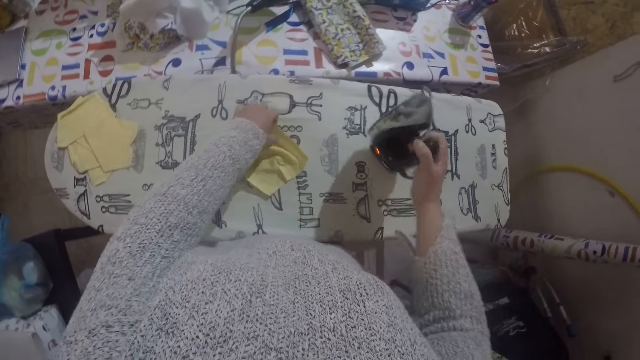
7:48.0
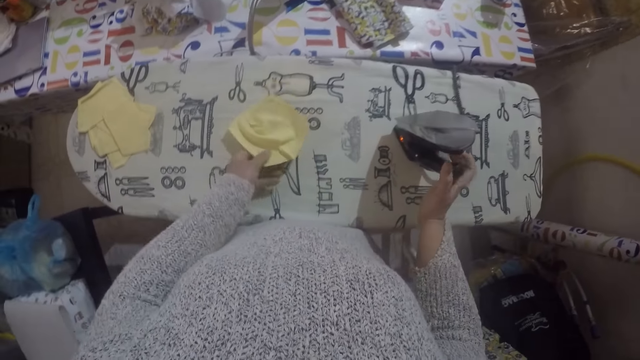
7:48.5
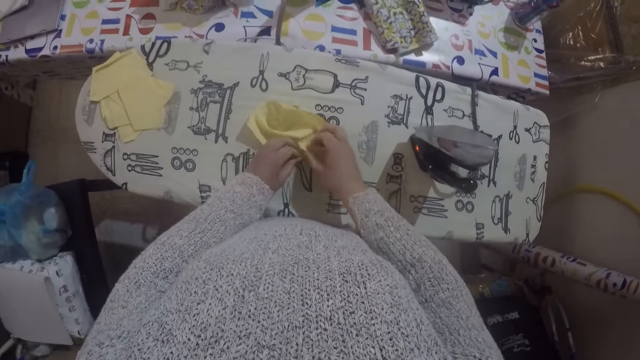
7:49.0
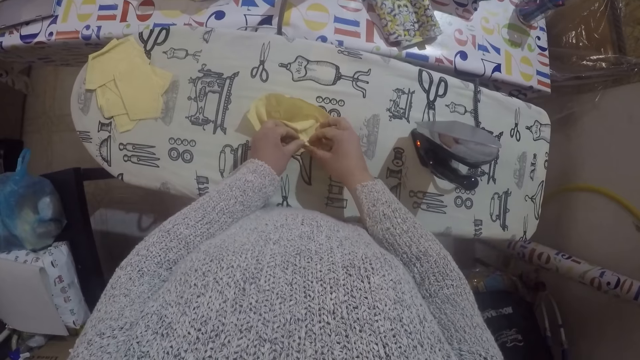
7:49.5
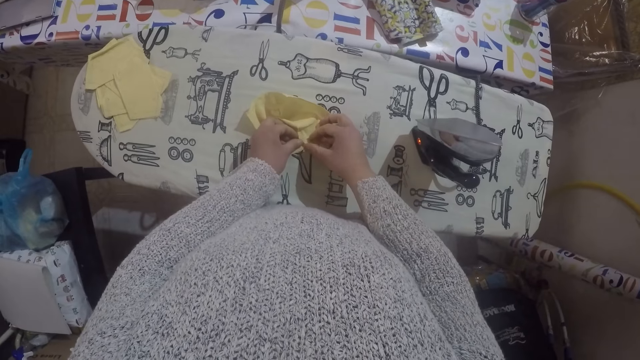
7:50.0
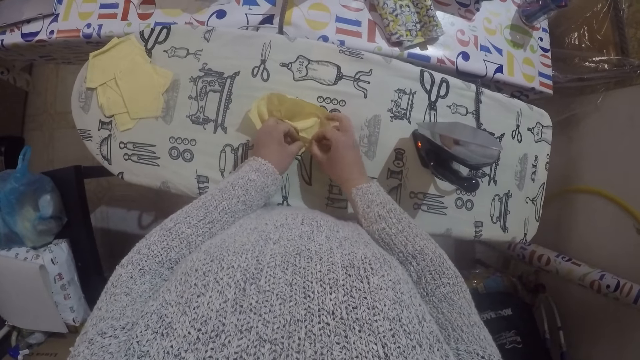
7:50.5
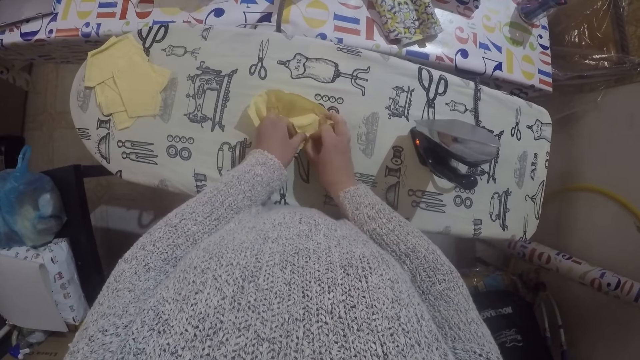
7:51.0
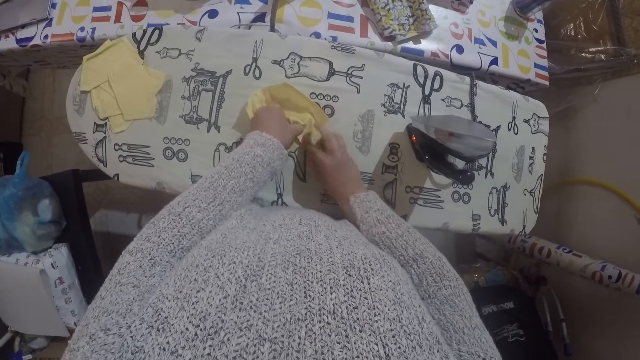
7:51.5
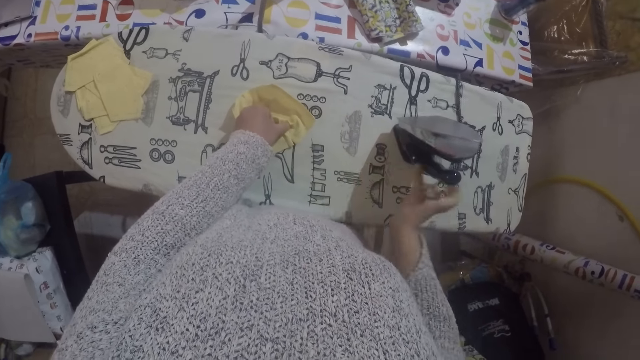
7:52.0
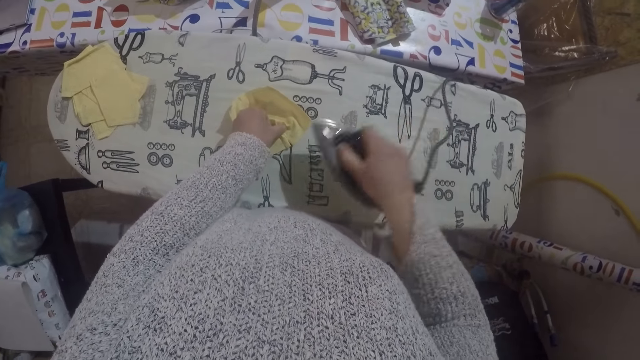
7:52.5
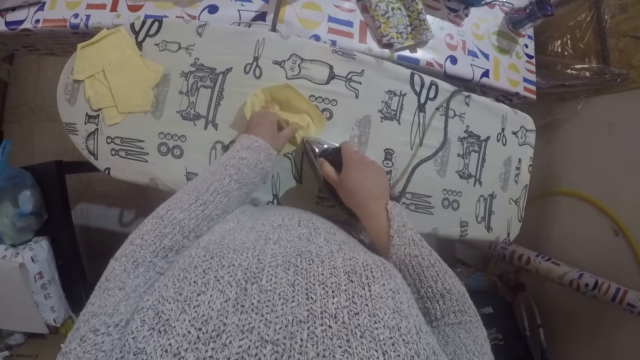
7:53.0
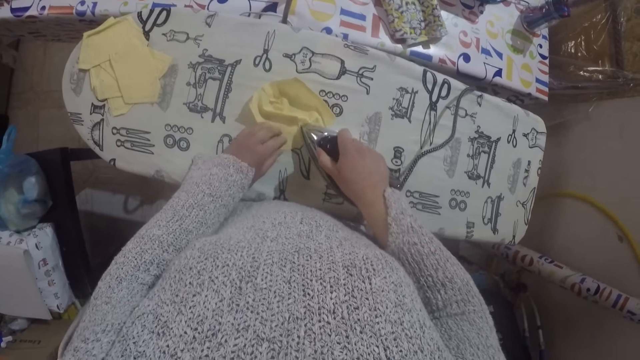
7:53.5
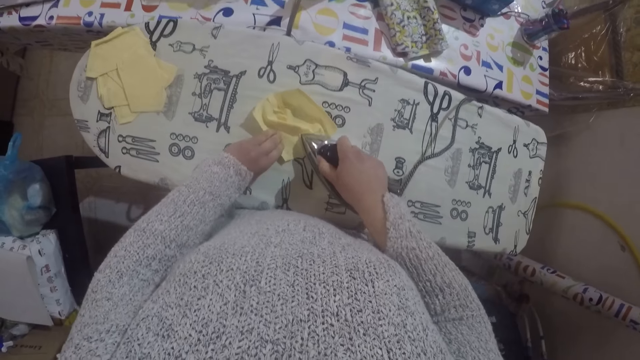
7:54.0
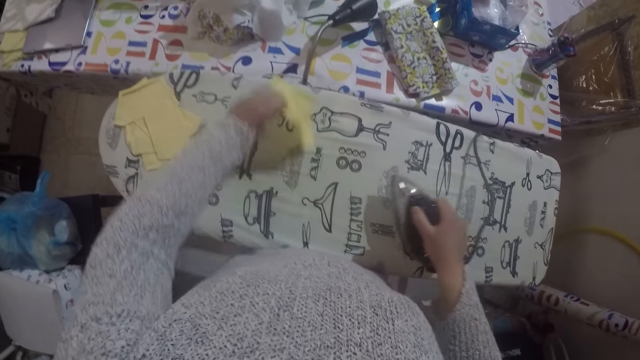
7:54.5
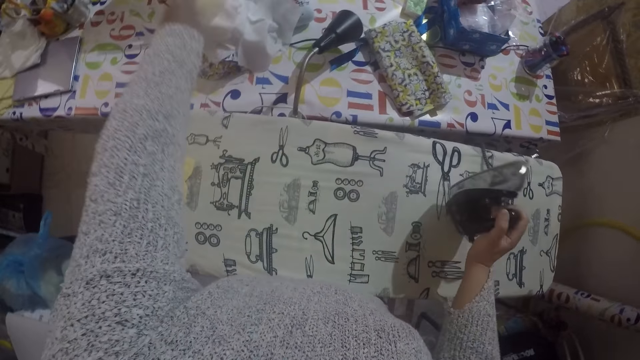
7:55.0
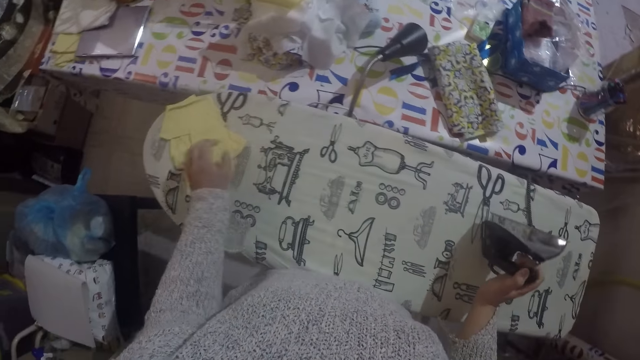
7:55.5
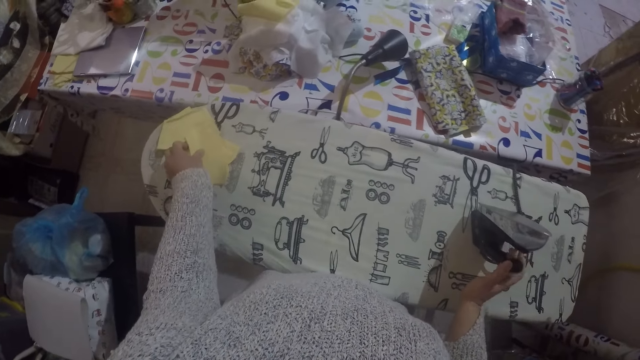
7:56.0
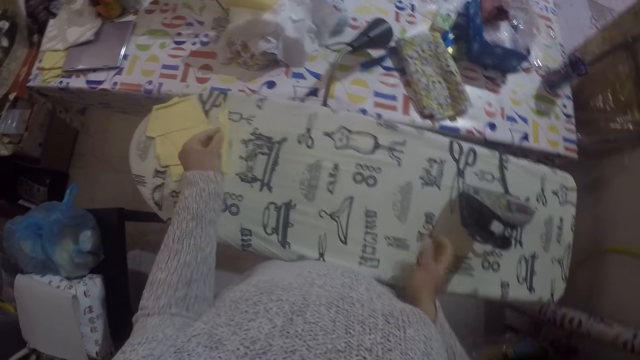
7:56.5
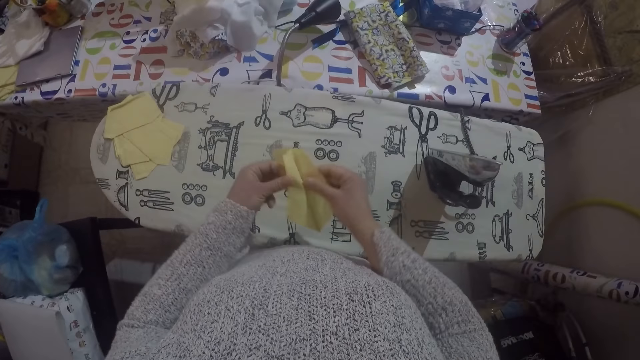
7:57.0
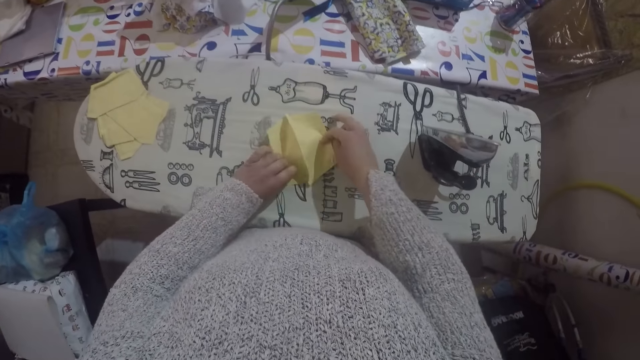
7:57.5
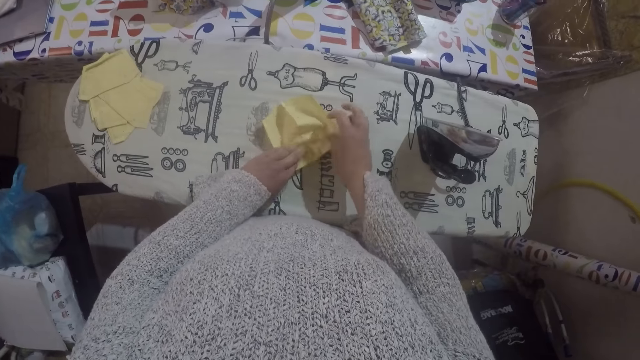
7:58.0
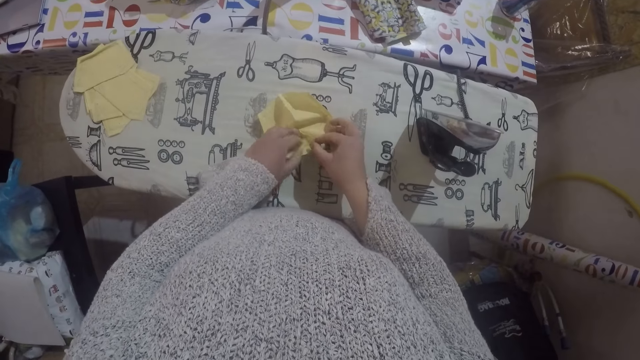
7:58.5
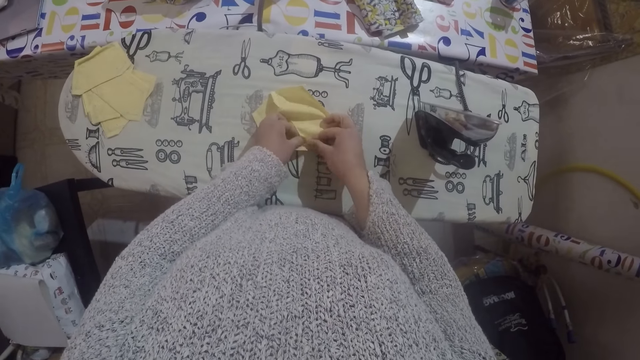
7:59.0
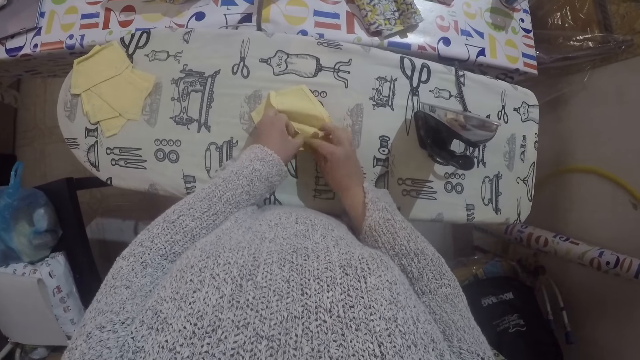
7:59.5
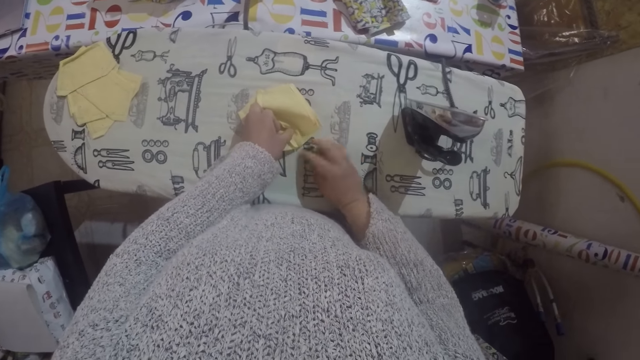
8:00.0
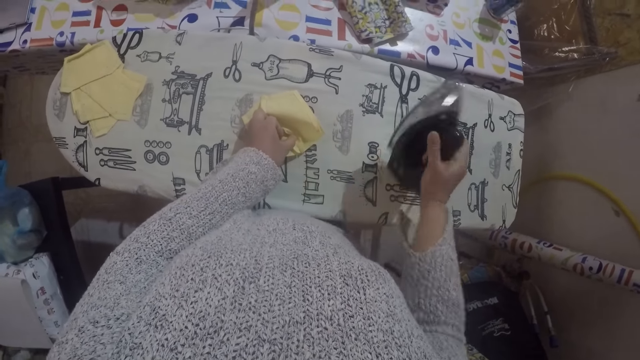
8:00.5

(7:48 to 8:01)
The camera wearer turns the material or cloth and straightens the material. They fold the cloth. They iron the material with the iron box. They throw the cloth to the other table and move the material to the table. They pick up the material, unfold the material, place the material on the ironing board, and straighten the material. They fold the cloth.

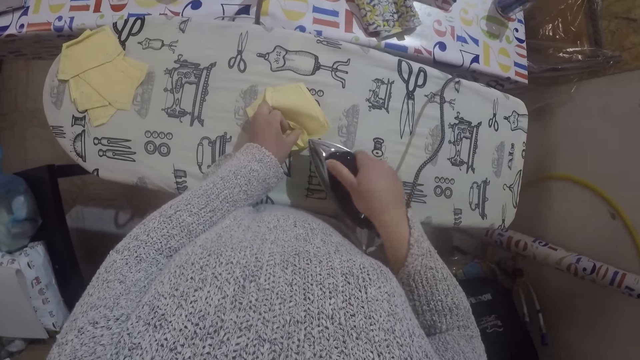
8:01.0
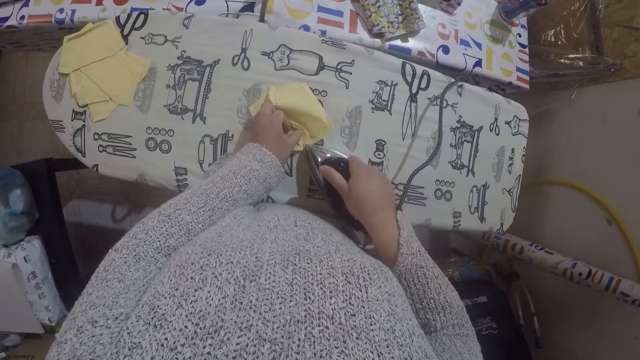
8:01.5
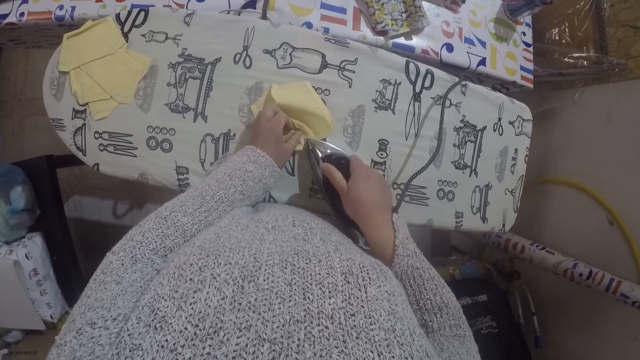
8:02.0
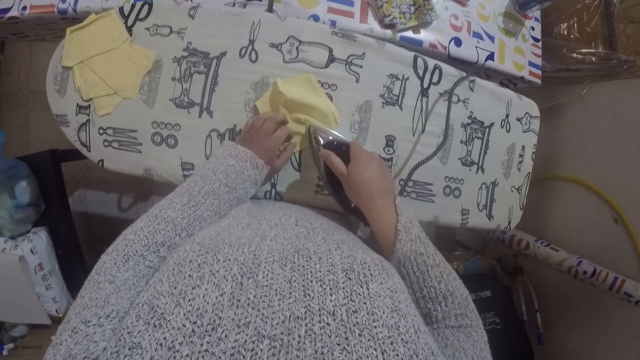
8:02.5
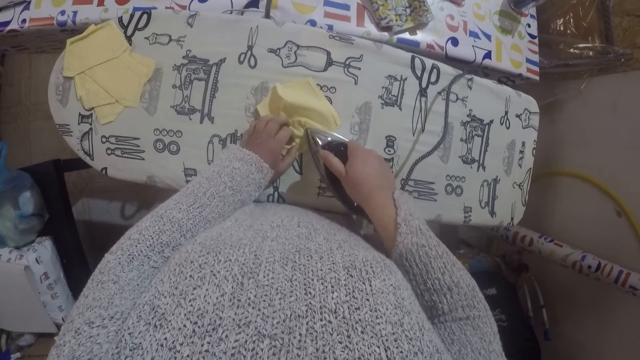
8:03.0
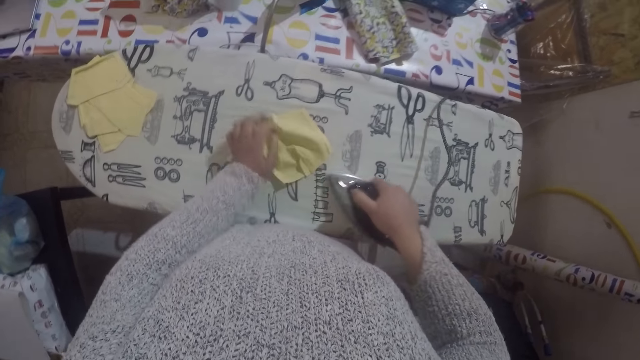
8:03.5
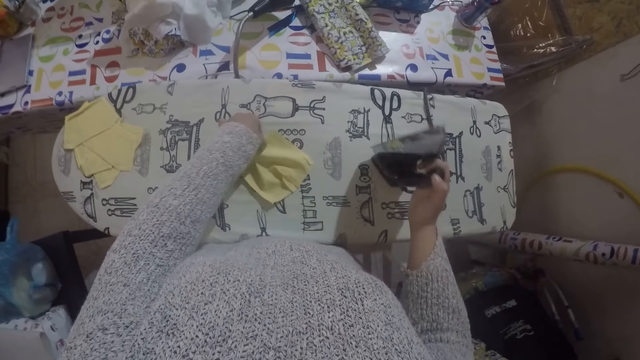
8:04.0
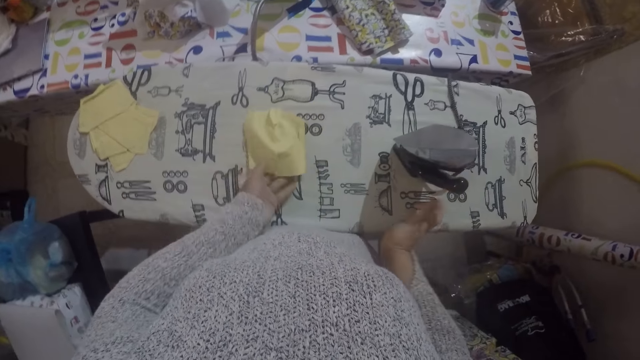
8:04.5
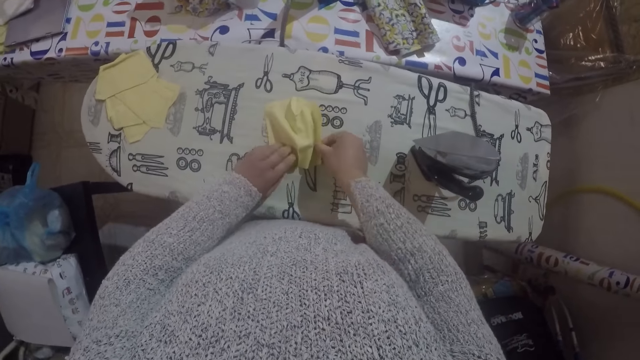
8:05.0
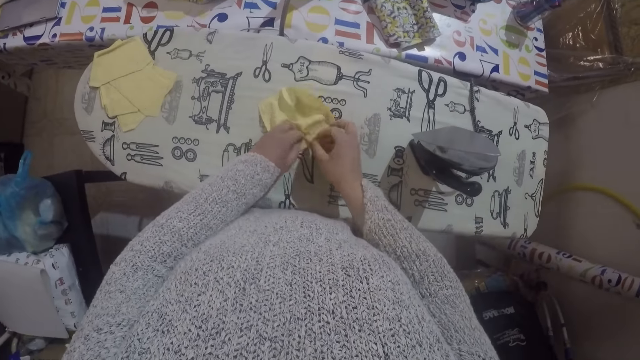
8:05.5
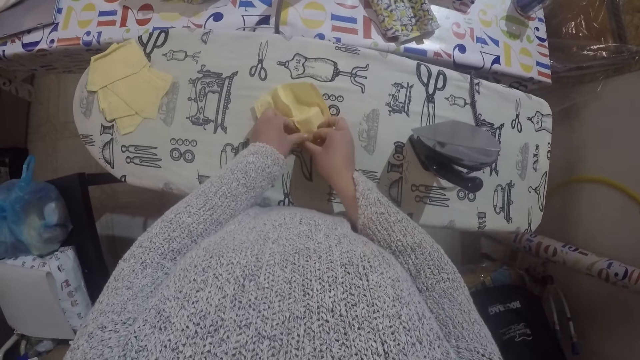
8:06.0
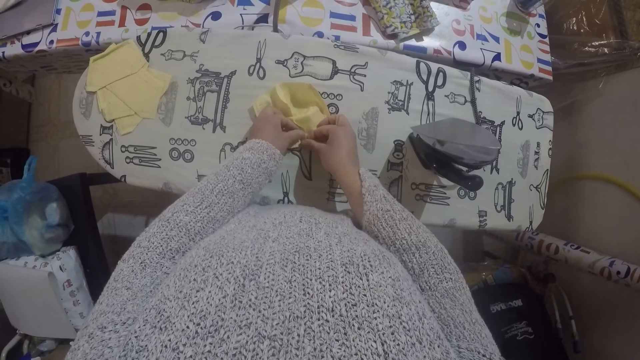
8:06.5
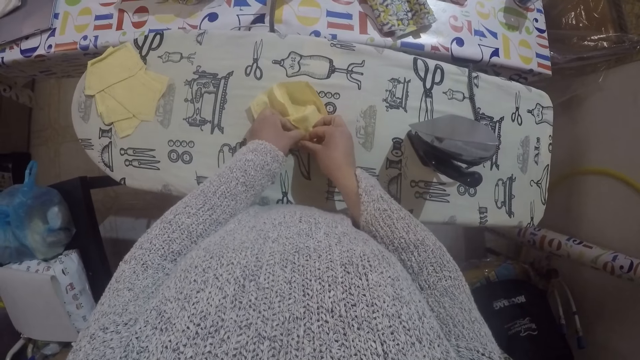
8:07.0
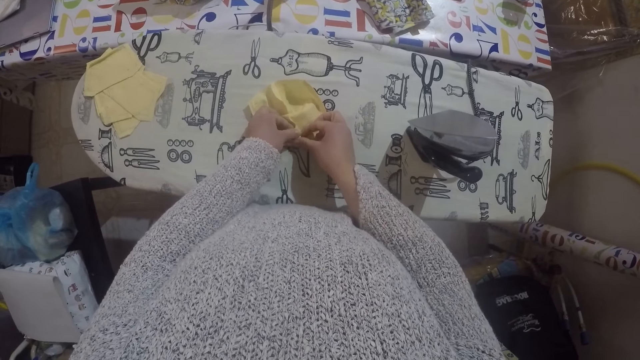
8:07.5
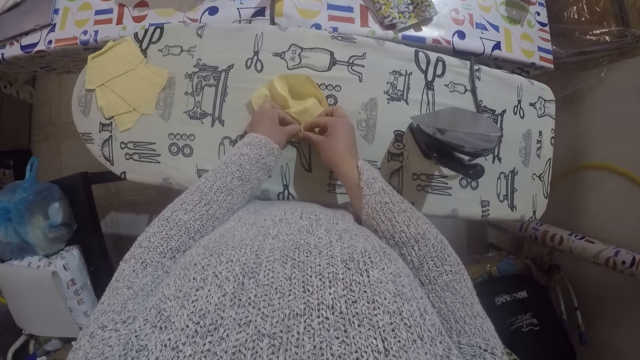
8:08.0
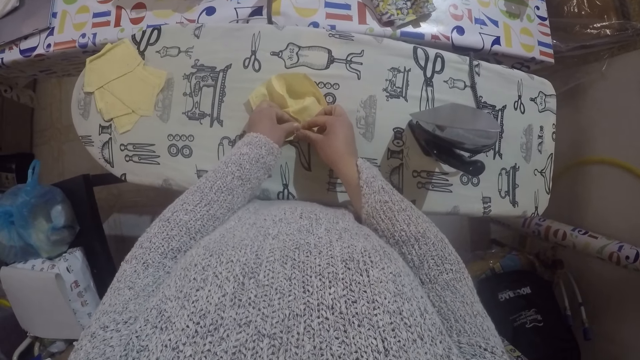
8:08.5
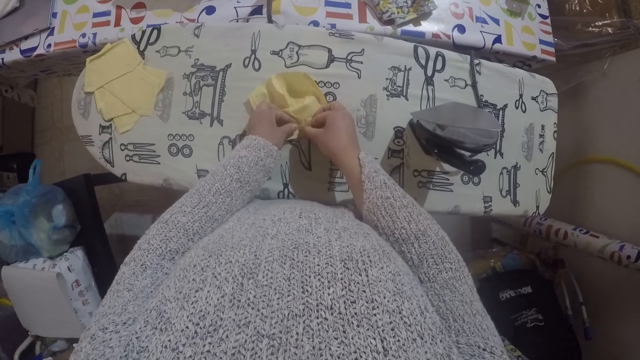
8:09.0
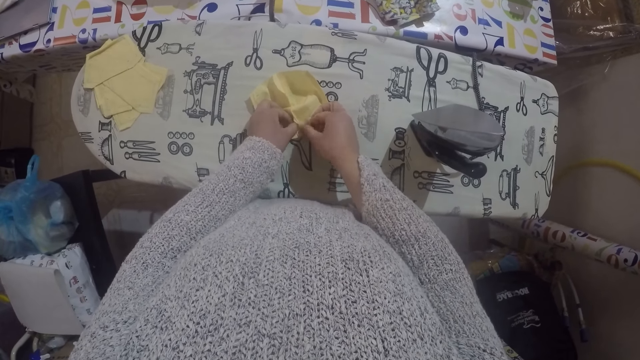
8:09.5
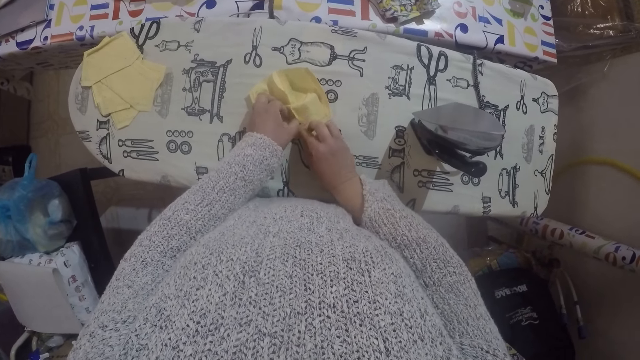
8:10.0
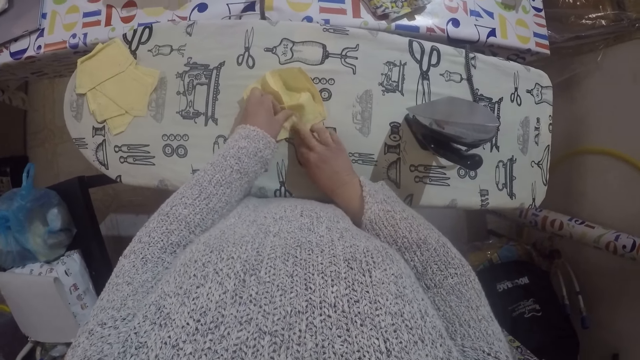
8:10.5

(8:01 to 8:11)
The camera wearer irons the material with the iron box, turns the material, and straightens the material.
